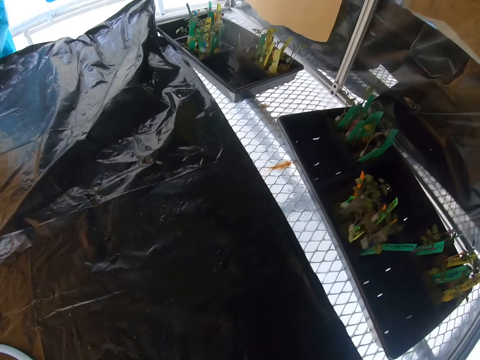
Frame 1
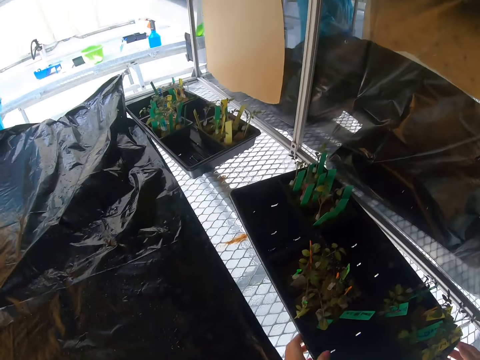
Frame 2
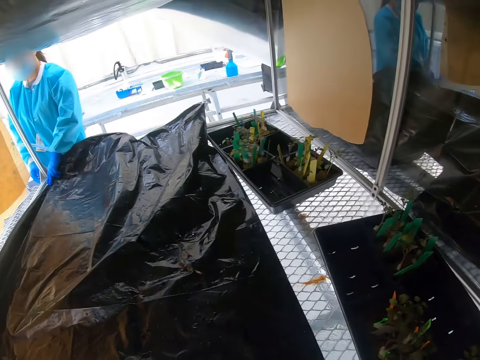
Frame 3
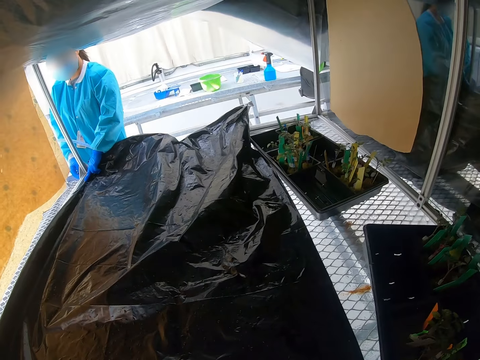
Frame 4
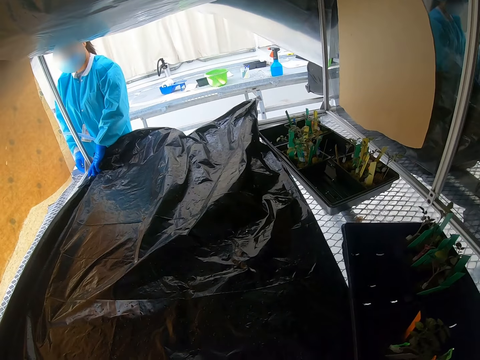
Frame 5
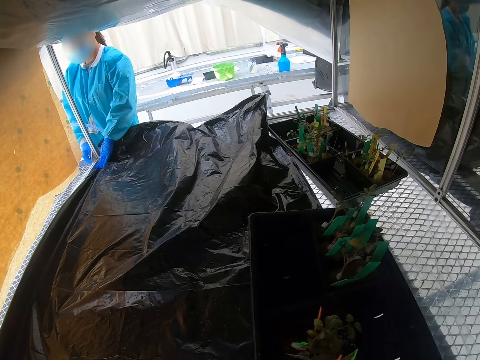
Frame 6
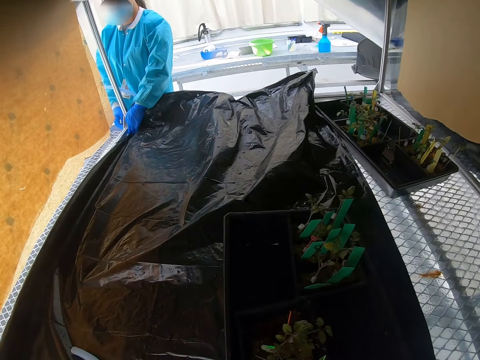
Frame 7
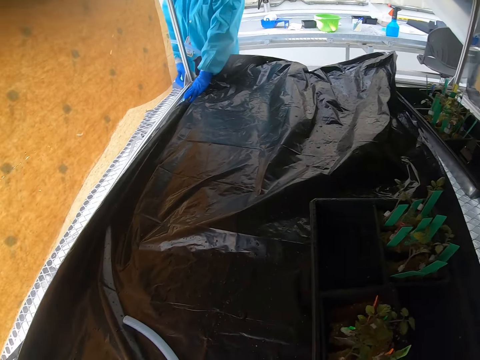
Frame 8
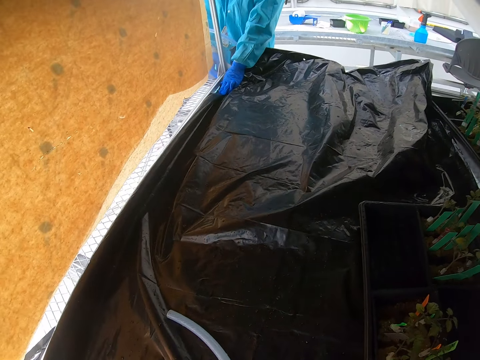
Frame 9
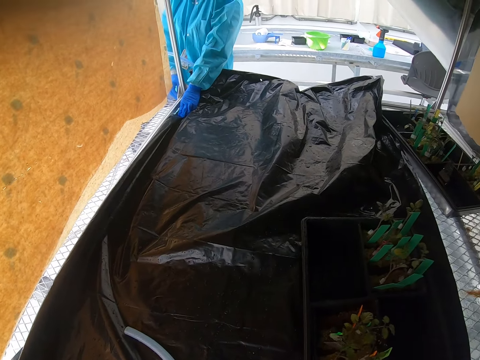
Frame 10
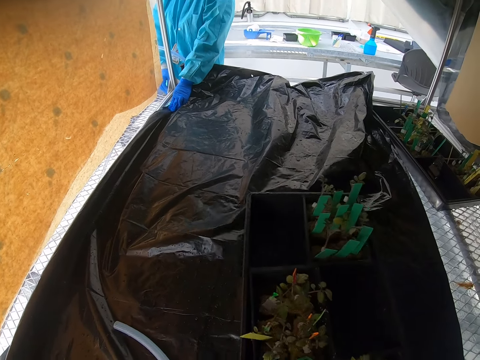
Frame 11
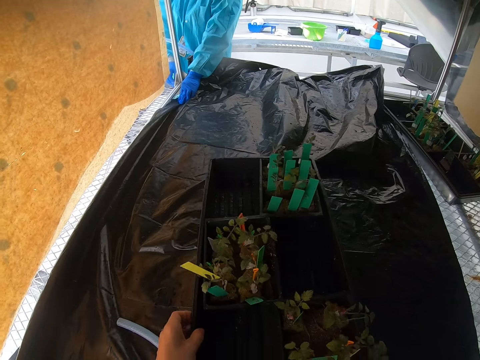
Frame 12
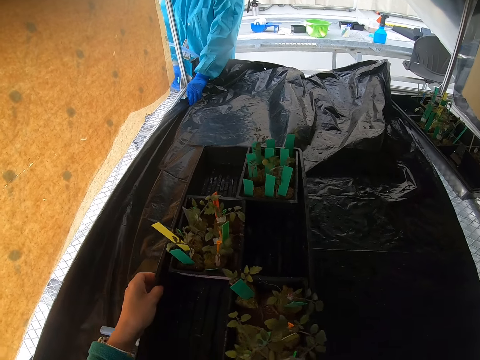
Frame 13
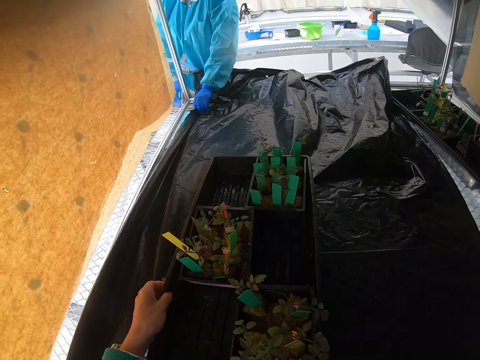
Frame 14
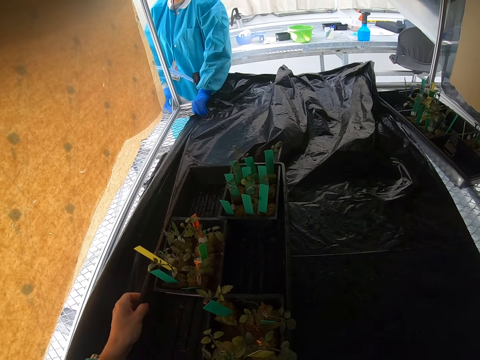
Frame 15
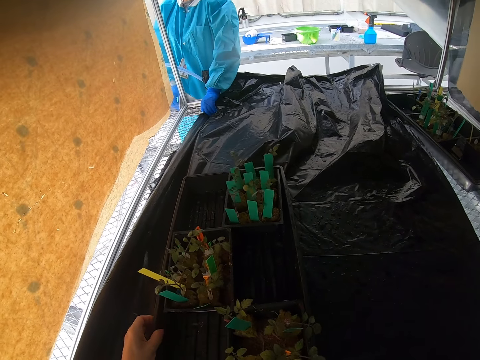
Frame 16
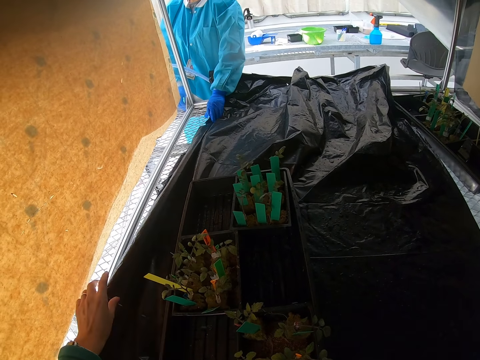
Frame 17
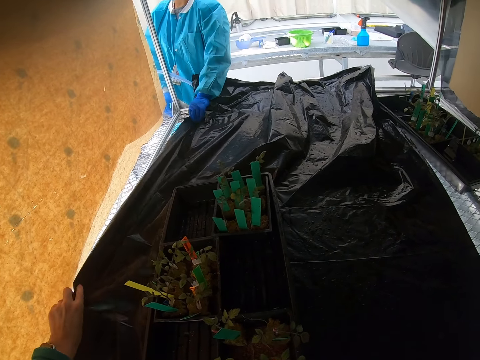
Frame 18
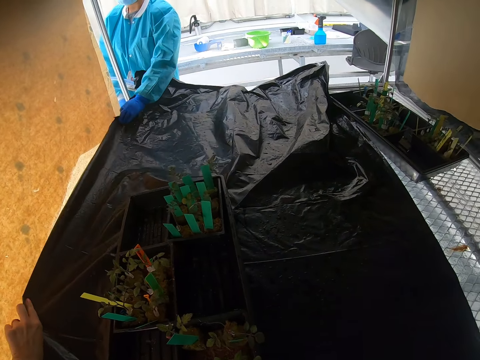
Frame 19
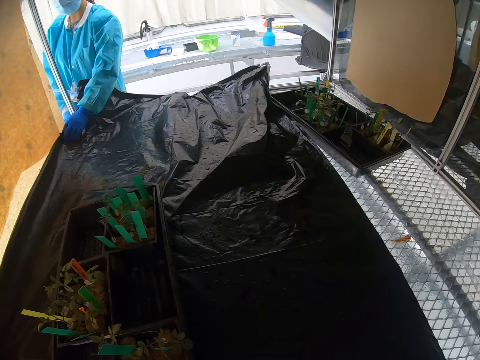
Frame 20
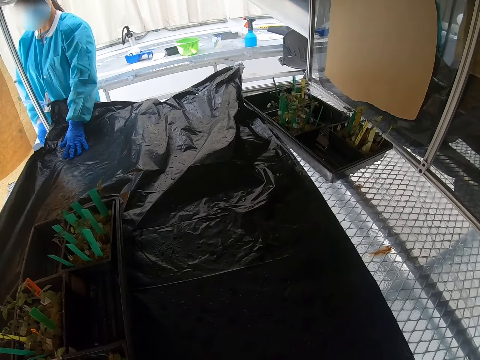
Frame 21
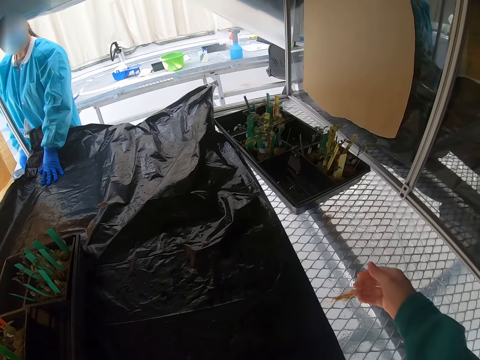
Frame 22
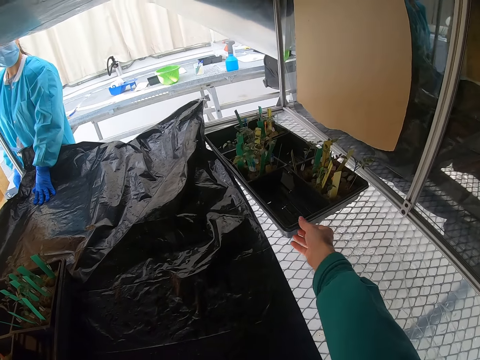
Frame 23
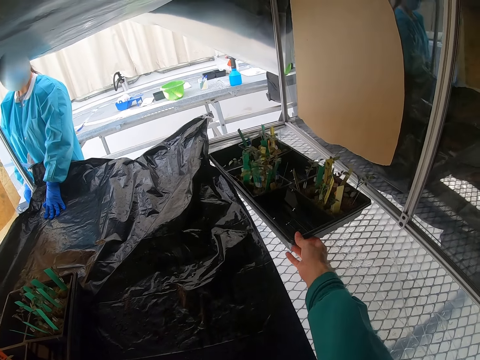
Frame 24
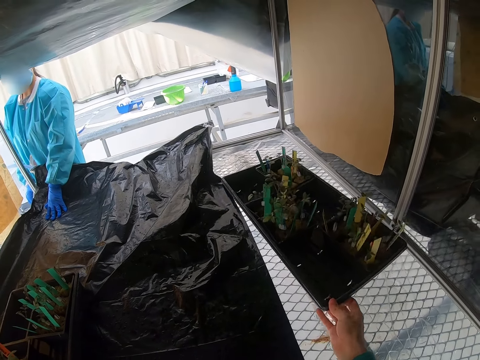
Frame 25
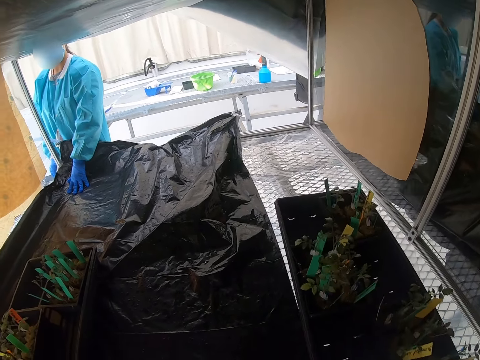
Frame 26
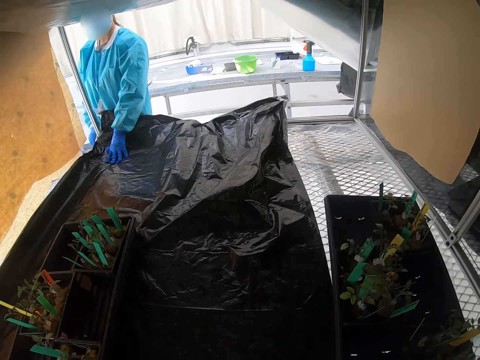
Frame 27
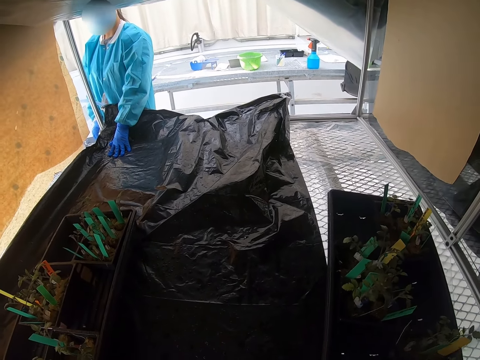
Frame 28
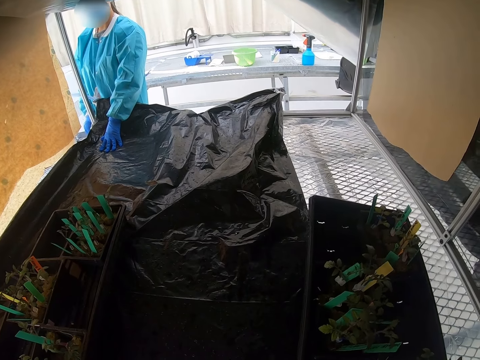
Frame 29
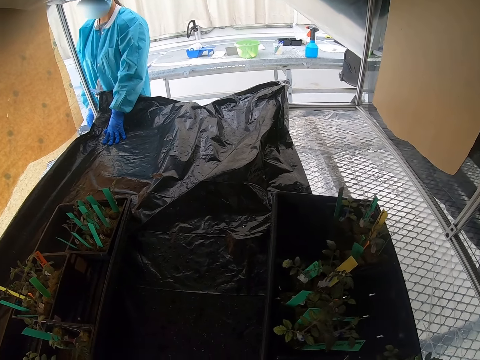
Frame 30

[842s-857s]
The camera wearer grabs the tray. They put the tray of plants on top of the polythene or nylon paper. They drag the tray over to the left. They hold the nylon paper. They spread the polythene paper with a lady. The camera wearer reaches out for the second tray. They put a tray of plants on top of the polythene paper. They grab the second tray.

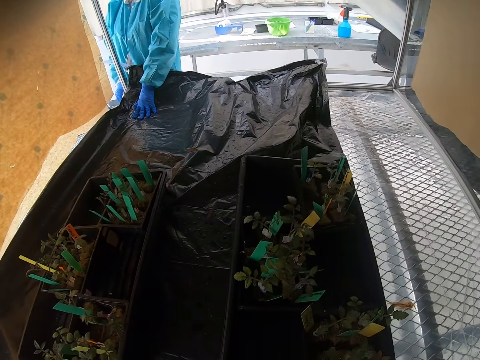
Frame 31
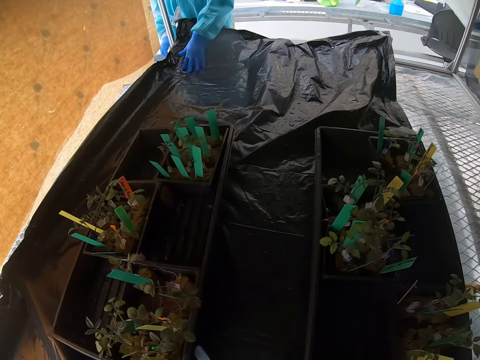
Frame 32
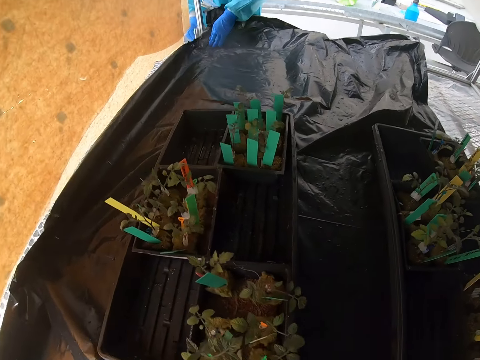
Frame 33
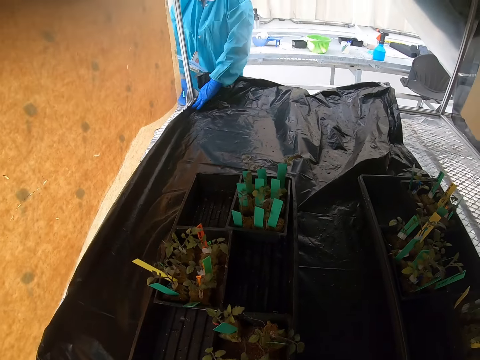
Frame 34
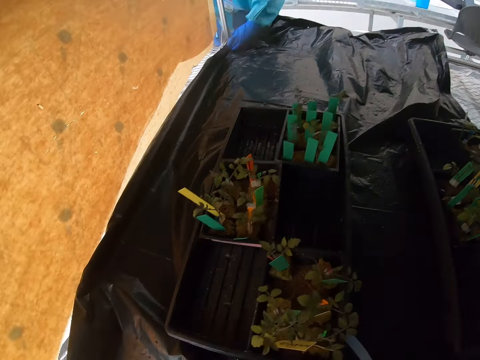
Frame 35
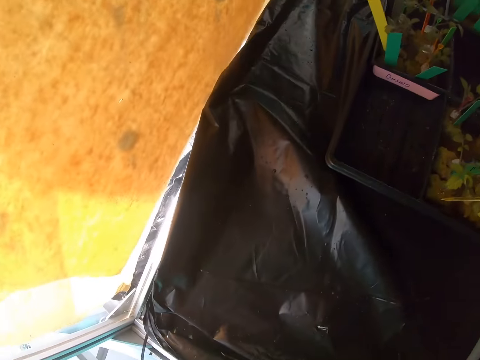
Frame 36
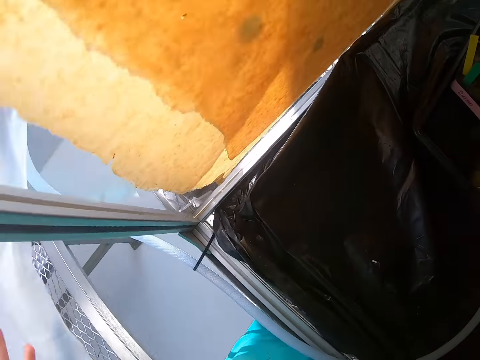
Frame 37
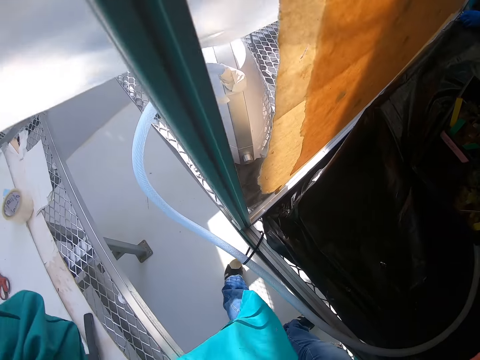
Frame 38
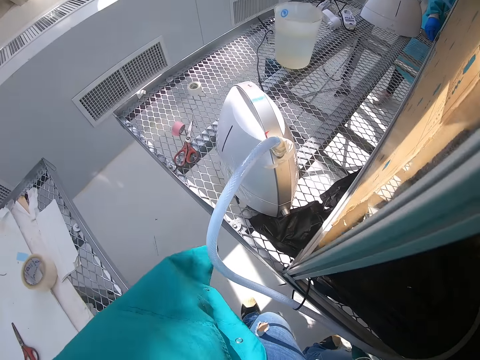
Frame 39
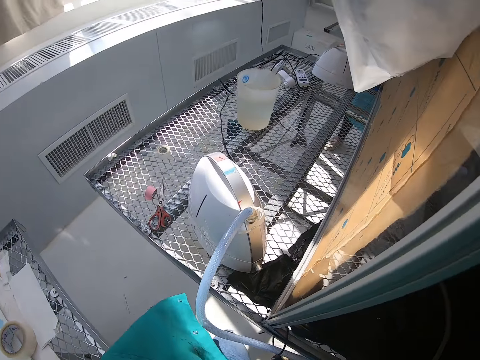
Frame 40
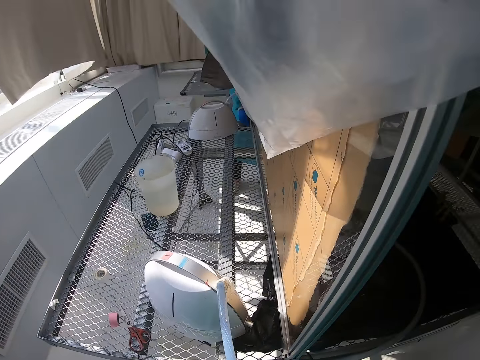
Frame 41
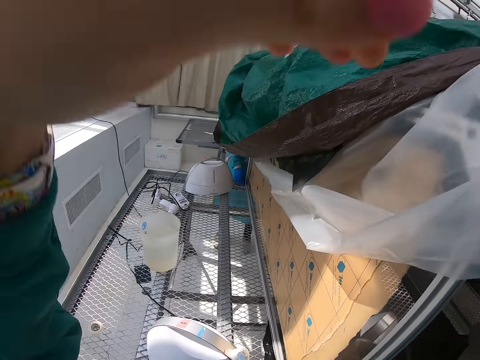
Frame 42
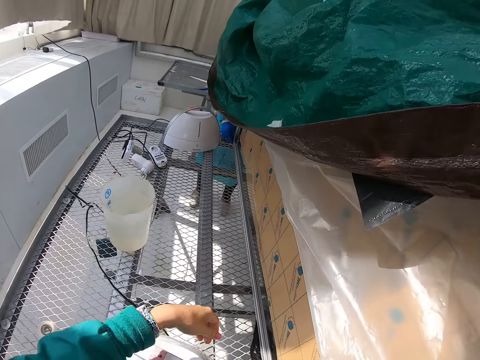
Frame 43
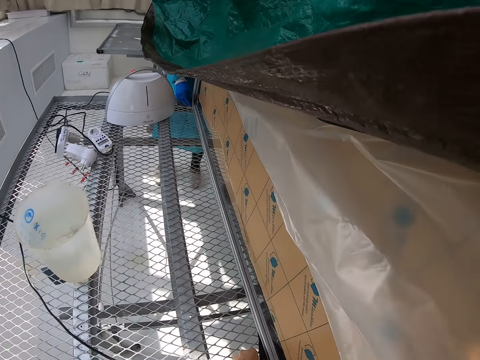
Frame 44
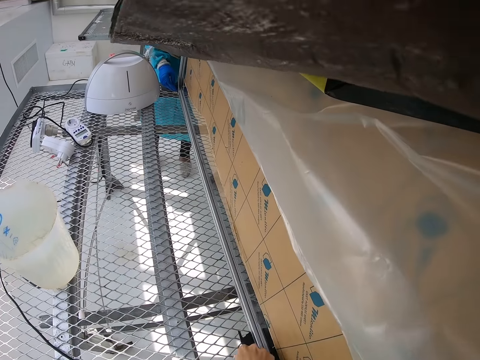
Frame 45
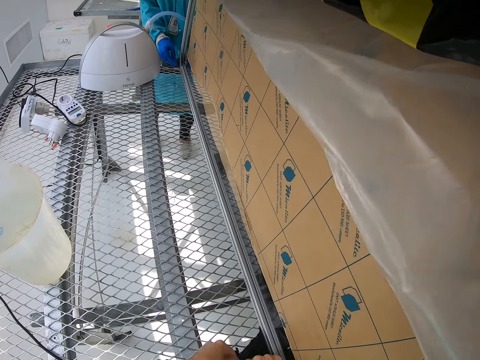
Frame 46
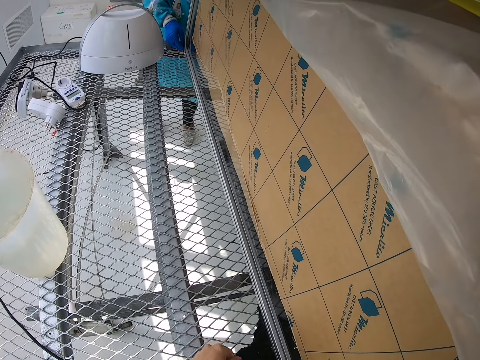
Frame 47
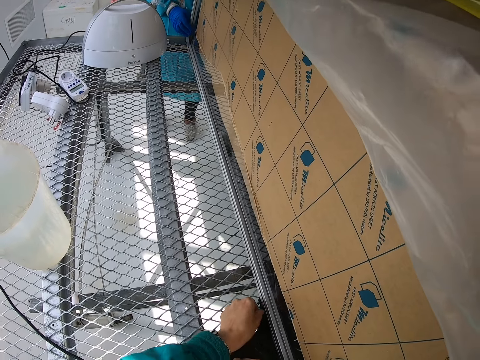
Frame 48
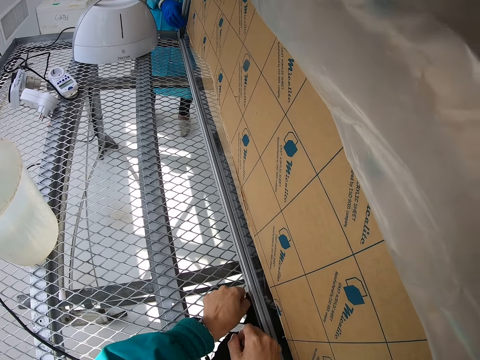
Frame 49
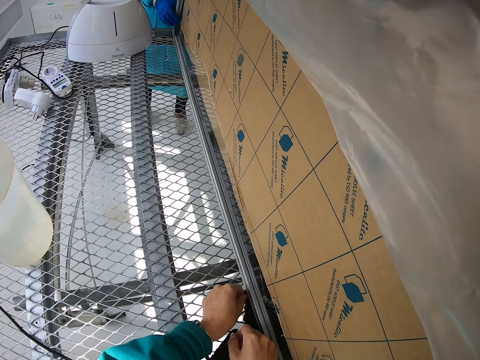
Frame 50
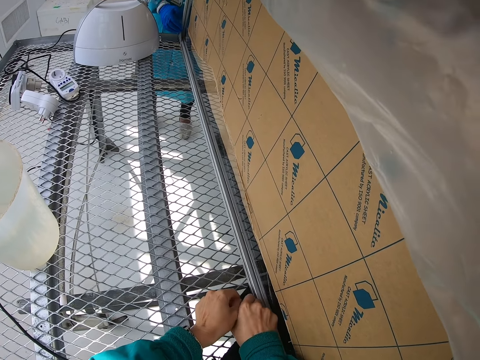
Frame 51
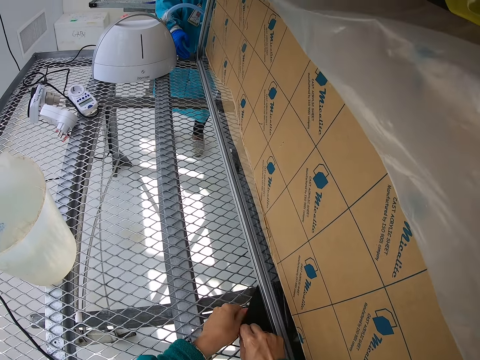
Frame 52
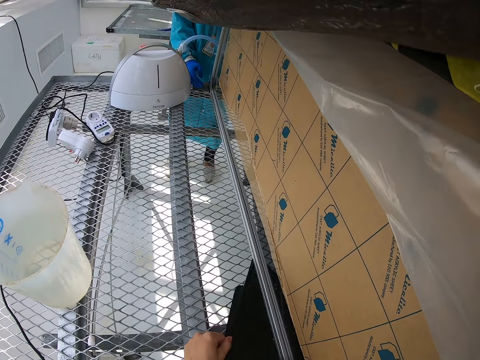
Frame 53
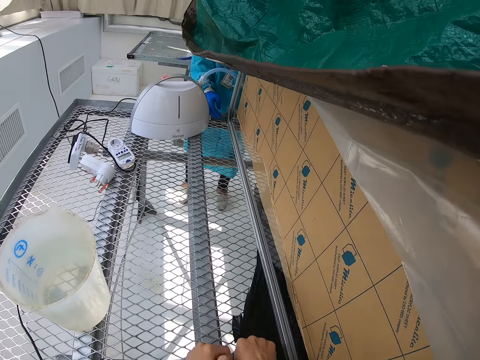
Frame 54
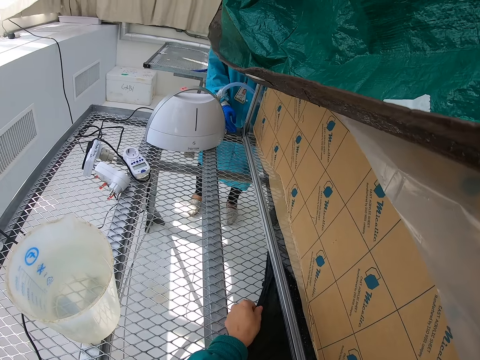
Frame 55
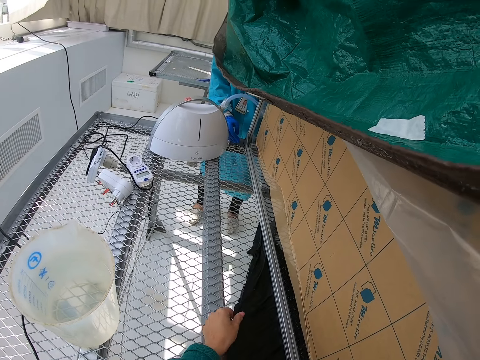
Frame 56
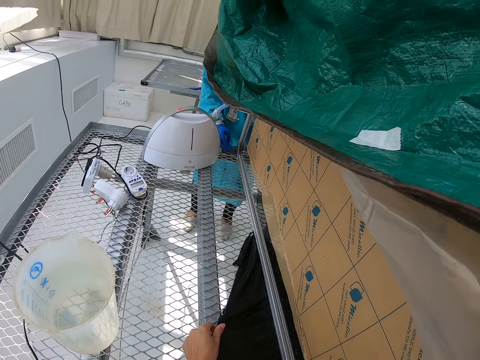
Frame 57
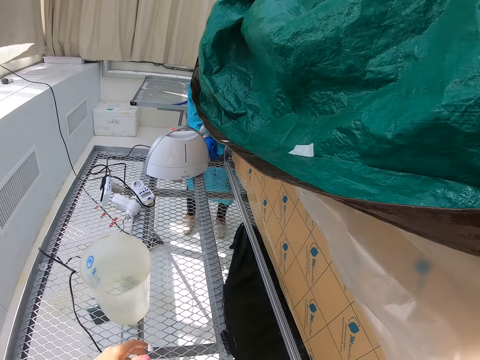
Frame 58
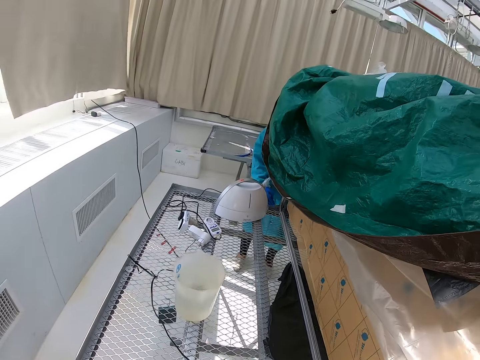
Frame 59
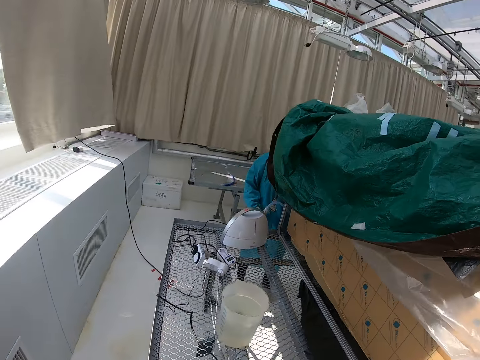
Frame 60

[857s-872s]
The camera wearer puts the second tray over the tray. They start to walk away. They walk over to the other side. They reach out for the nylon paper from the other side of the divided mesh. They spread the polythene paper. They start to pull the nylon over to the other side. A lady stands in the room. The camera wearer grabs the nylon paper with both hands. They spread the polythene paper. They grab and pull the nylon paper with both hands repeatedly. They walk in the room.
